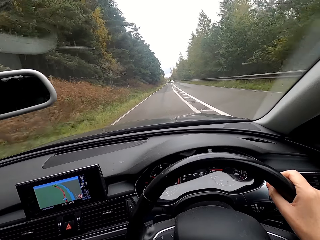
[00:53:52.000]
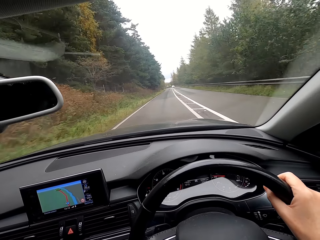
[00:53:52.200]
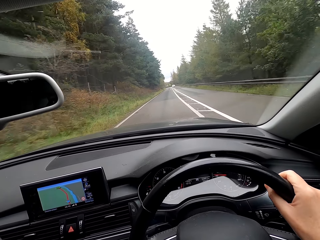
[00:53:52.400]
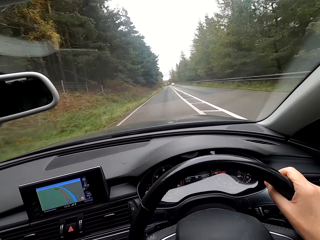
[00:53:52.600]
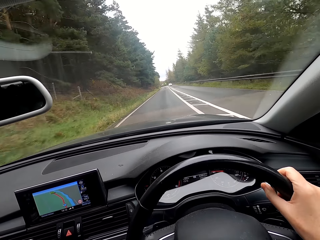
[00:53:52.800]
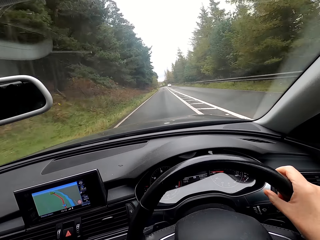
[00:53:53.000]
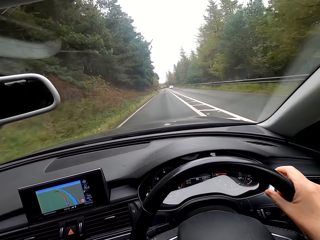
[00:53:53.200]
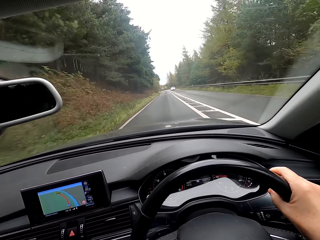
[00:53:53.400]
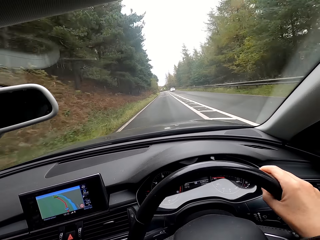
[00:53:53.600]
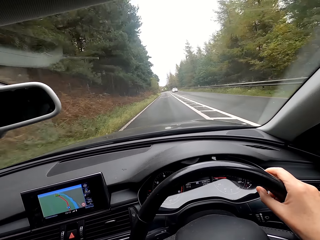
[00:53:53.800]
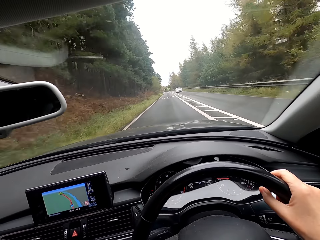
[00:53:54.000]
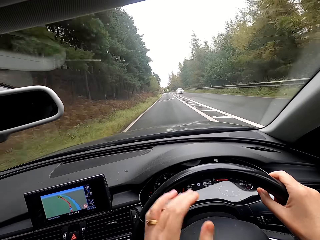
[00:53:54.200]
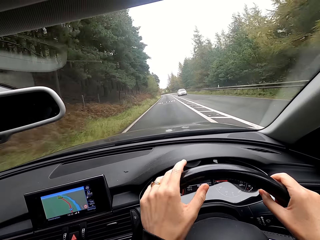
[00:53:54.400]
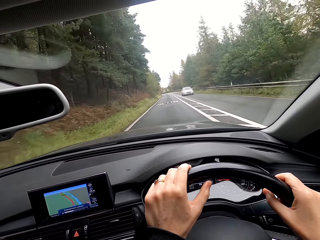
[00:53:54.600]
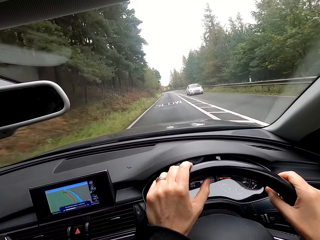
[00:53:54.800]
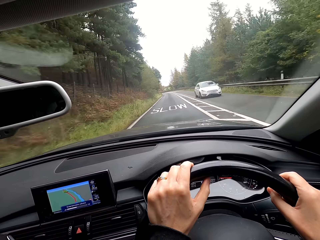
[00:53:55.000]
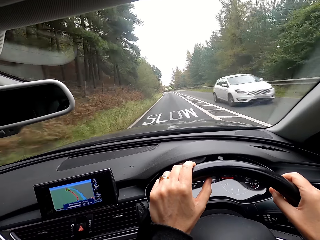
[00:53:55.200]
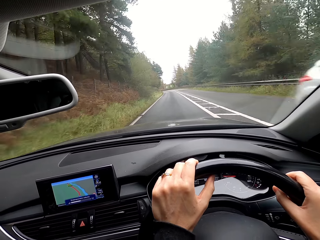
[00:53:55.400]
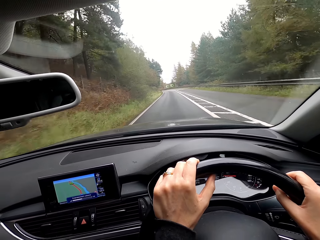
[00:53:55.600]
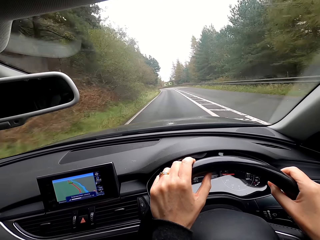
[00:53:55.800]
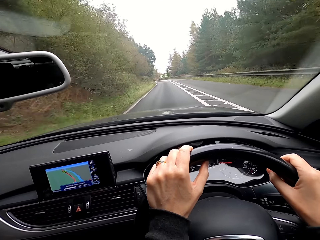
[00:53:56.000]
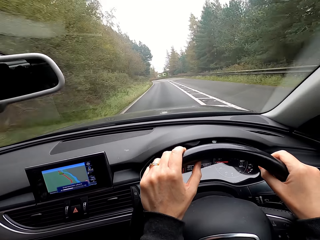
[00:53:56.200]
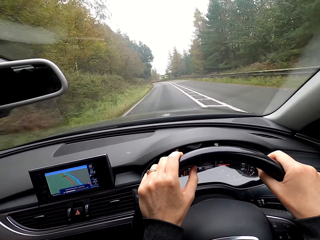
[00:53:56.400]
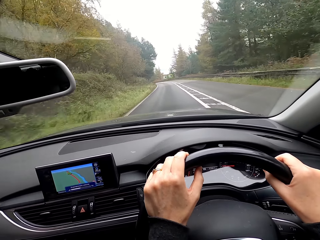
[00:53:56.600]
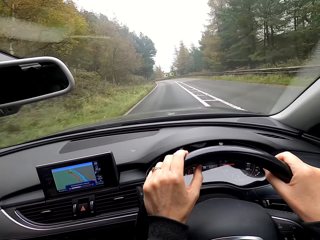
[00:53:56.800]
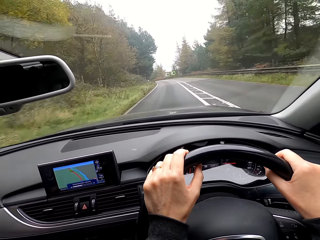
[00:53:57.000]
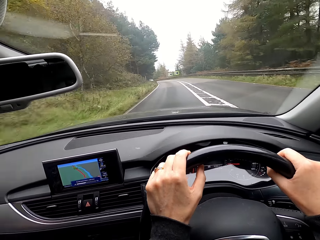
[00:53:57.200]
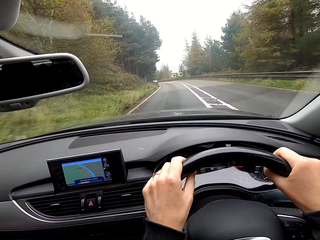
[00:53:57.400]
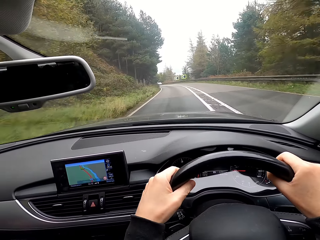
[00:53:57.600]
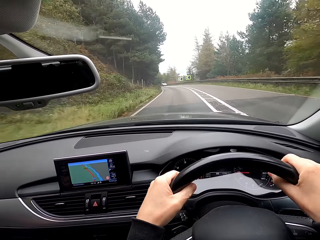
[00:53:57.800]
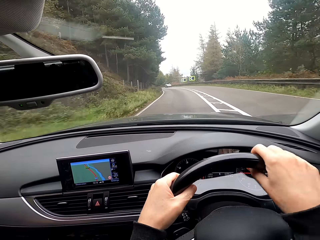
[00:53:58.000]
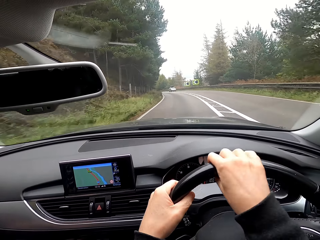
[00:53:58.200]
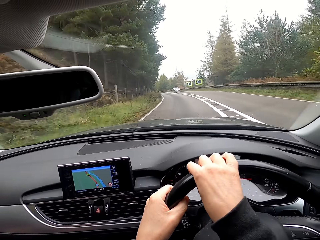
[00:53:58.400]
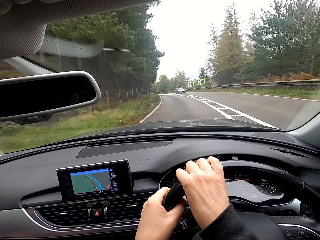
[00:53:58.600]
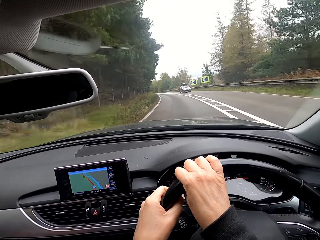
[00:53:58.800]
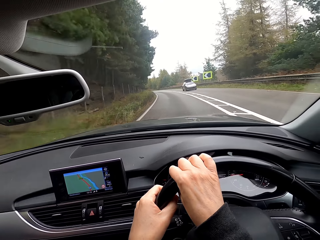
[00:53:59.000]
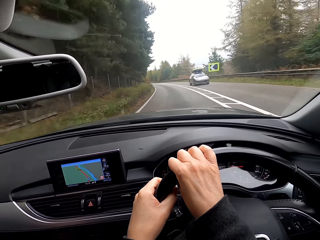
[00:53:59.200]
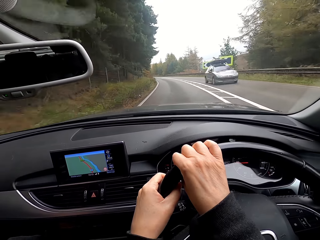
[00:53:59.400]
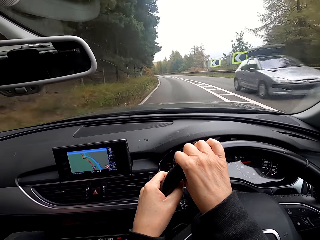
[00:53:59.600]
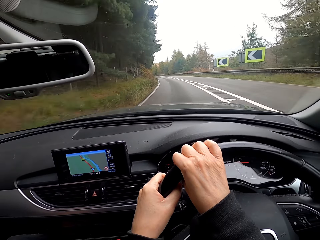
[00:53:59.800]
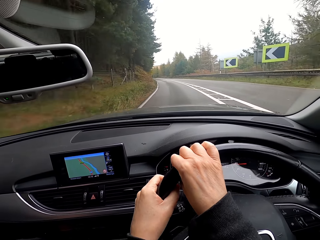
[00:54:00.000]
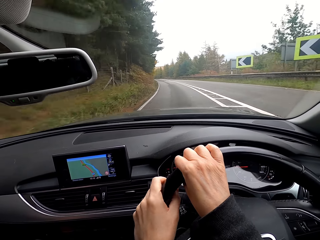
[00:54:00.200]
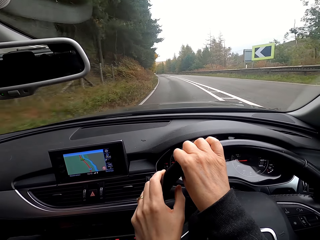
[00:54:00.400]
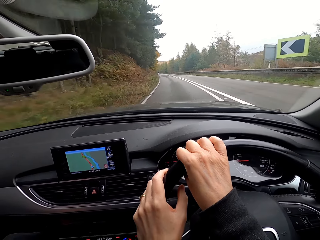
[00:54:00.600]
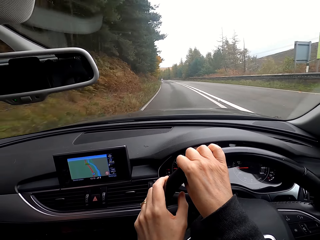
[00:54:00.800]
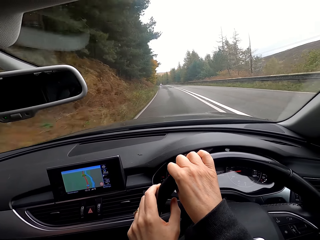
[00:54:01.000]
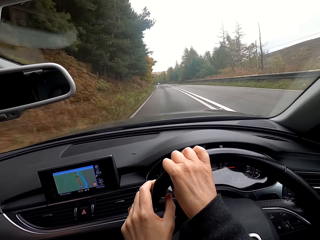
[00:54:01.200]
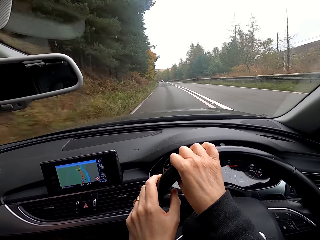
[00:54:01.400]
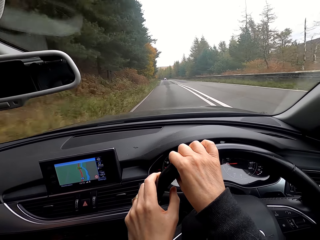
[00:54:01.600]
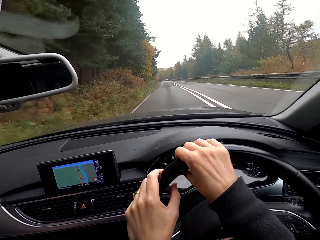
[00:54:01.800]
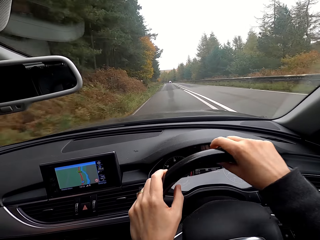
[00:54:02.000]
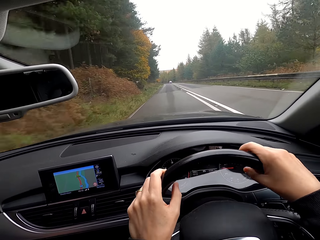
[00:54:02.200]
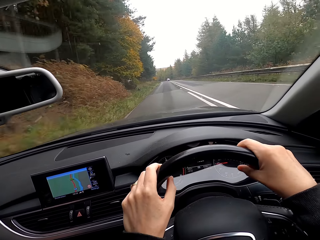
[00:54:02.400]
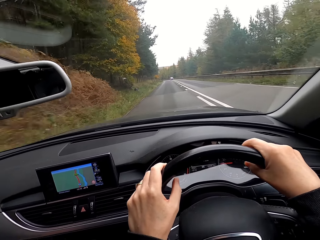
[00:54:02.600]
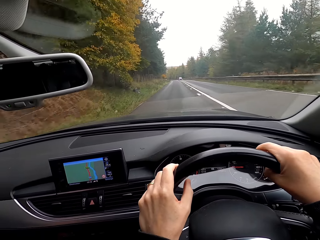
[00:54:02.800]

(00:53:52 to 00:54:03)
A white car drives past the camera wearer. A grey car drives past the camera wearer.

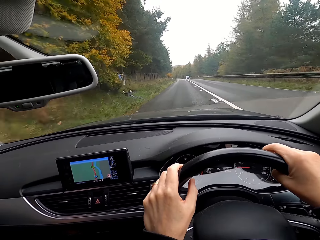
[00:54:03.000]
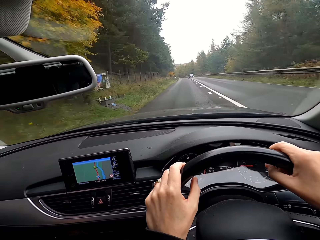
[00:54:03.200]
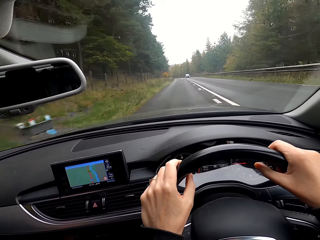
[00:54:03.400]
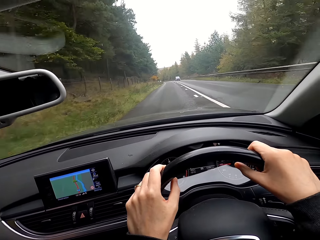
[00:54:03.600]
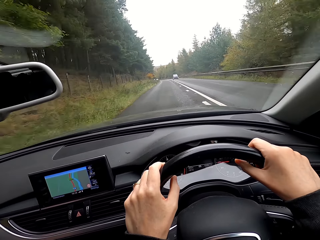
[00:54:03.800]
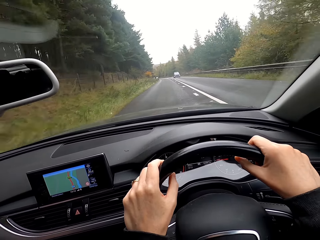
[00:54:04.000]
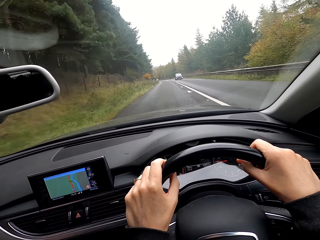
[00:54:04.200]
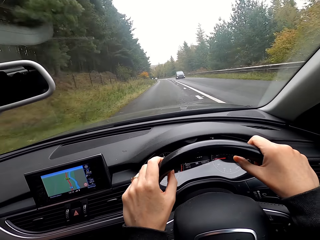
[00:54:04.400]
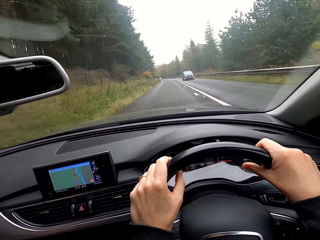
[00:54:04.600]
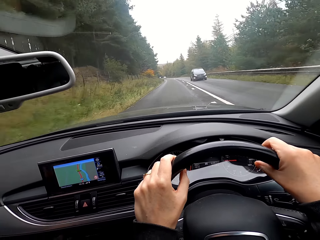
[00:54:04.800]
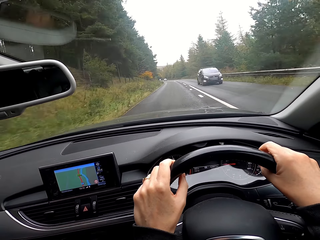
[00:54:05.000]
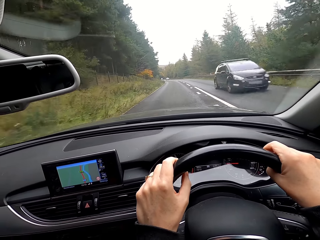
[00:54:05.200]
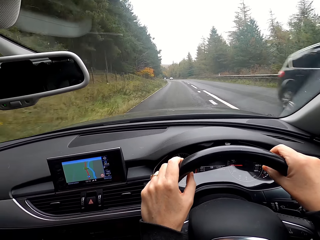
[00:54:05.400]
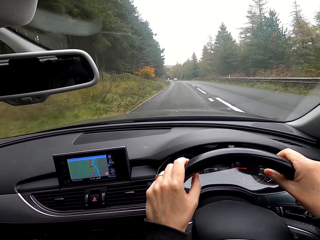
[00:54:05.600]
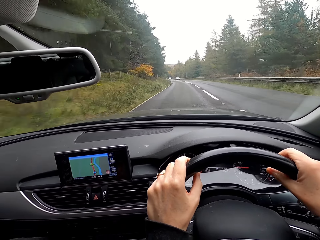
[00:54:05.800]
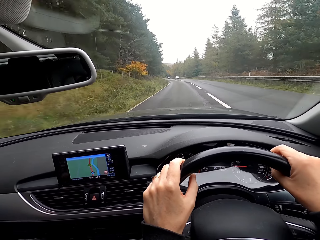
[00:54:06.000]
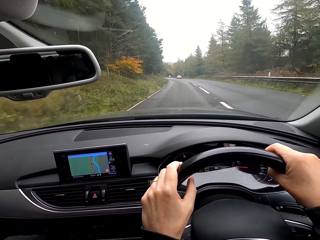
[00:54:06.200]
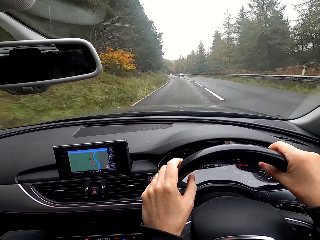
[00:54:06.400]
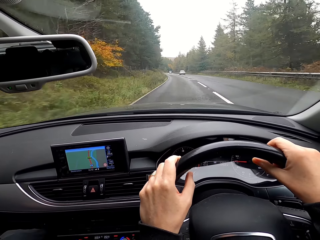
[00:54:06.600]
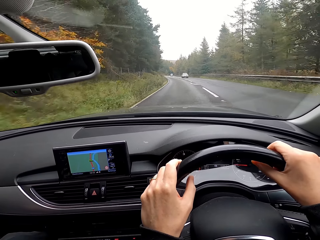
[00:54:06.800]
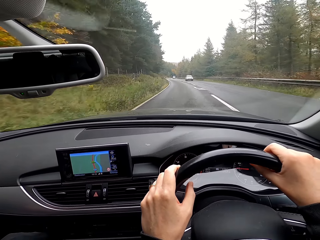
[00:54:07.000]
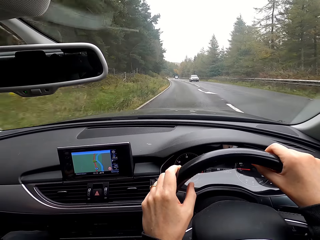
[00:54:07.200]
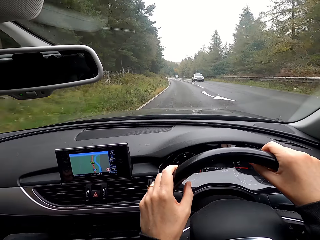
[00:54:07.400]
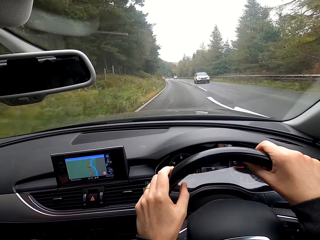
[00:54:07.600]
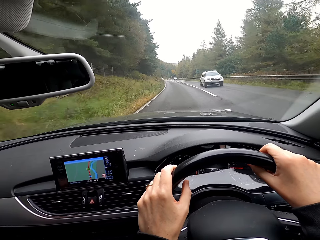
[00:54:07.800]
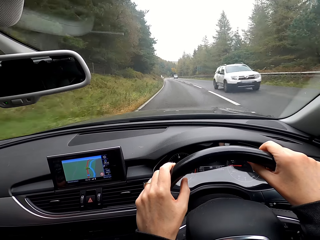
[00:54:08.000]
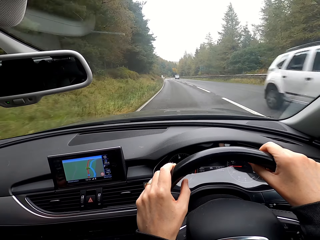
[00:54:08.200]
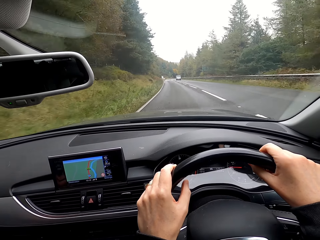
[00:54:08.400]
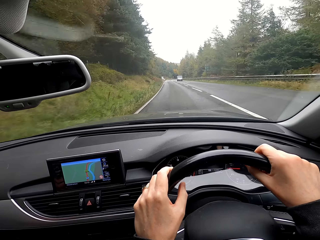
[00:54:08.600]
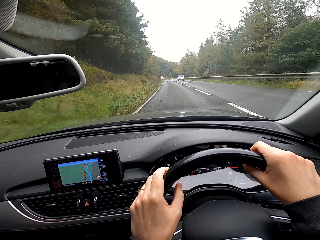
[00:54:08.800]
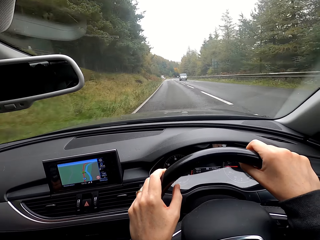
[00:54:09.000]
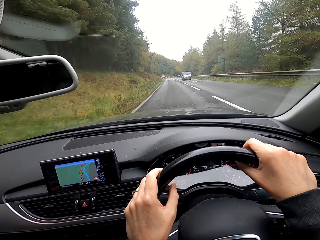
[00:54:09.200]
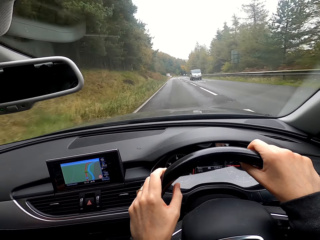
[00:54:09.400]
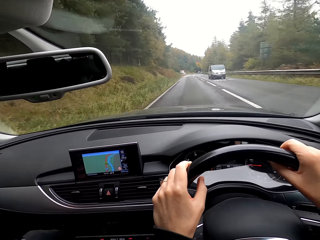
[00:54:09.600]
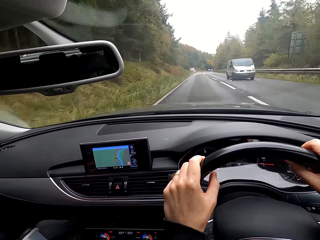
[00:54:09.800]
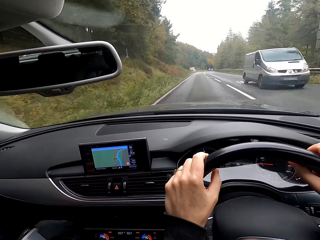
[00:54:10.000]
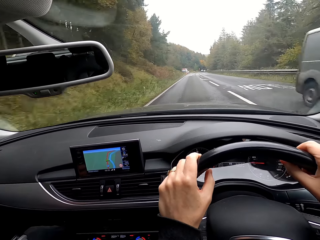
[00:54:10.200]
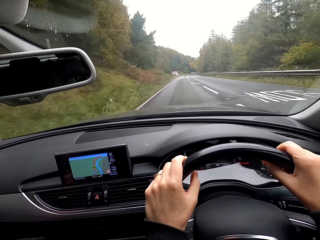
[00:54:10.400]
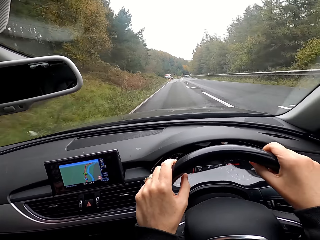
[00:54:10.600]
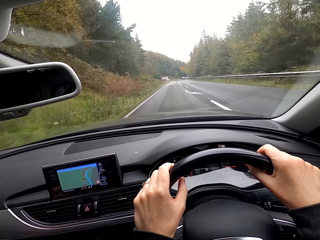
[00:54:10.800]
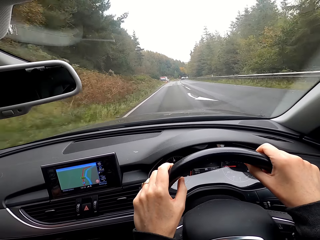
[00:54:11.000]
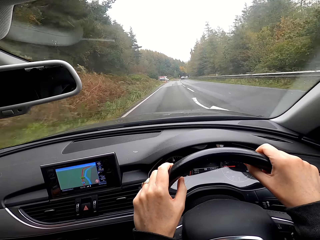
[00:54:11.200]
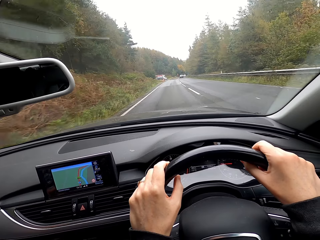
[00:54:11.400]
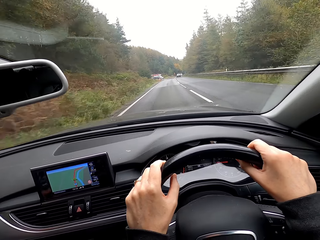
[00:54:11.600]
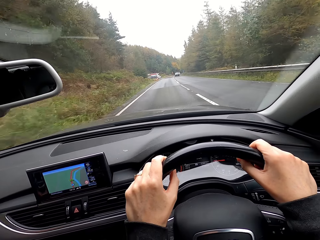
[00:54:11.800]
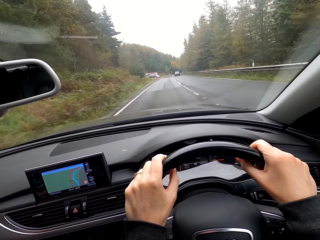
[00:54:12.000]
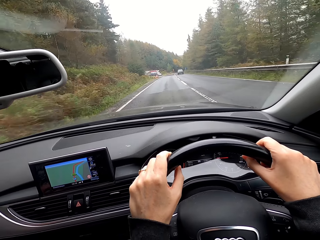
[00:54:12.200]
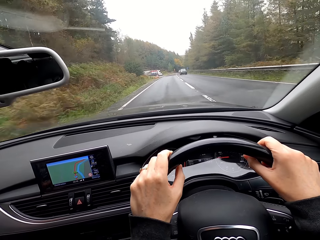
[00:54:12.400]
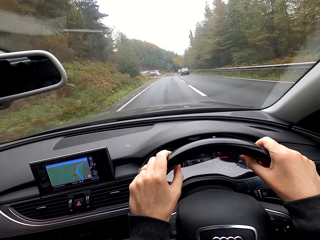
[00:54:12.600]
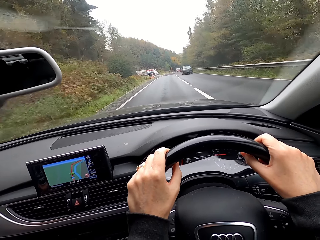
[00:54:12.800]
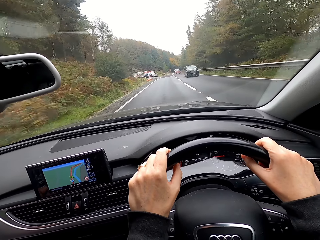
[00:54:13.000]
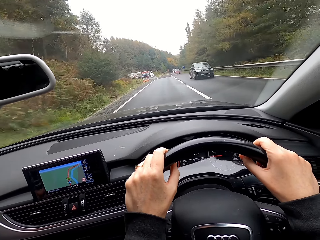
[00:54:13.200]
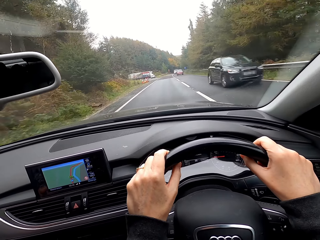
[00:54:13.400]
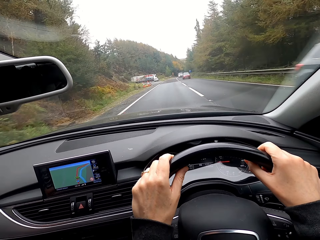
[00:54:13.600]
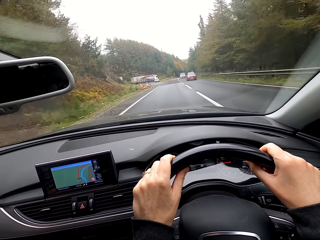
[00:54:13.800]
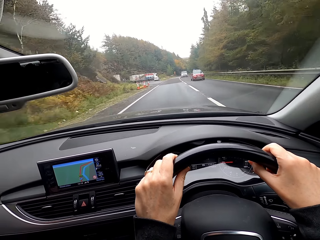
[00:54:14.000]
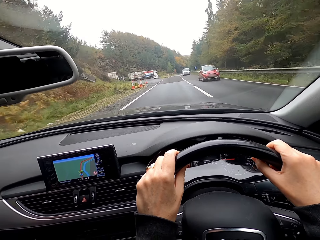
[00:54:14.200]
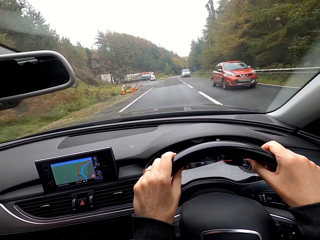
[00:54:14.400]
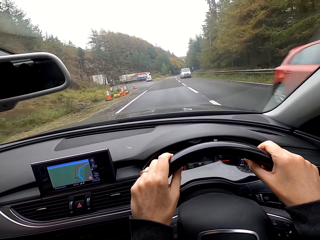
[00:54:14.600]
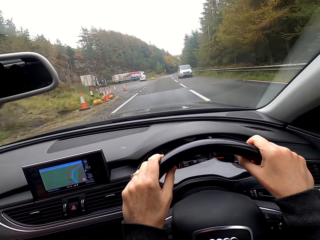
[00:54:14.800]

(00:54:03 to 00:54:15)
A black car drives past the camera wearer. A white car drives past the camera wearer. A silver bus drives past the camera wearer. A black car drives past the camera wearer. A red car drives past the camera wearer.
